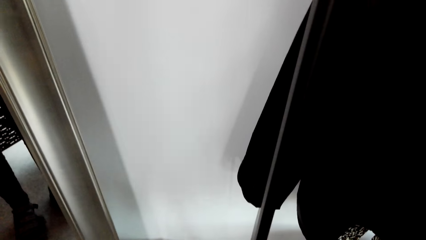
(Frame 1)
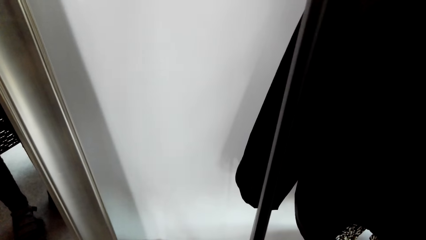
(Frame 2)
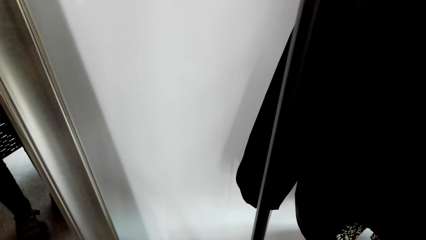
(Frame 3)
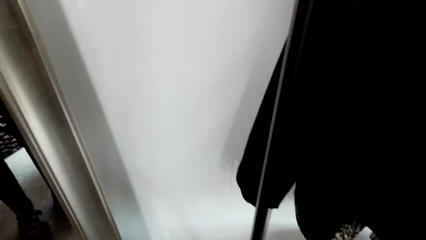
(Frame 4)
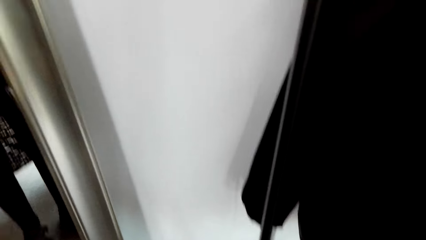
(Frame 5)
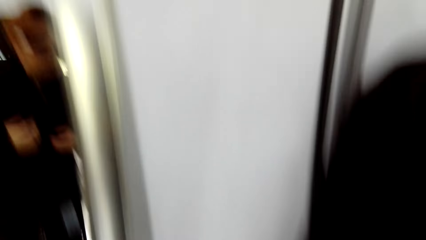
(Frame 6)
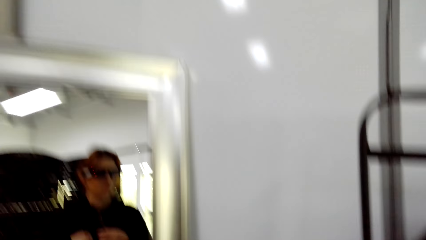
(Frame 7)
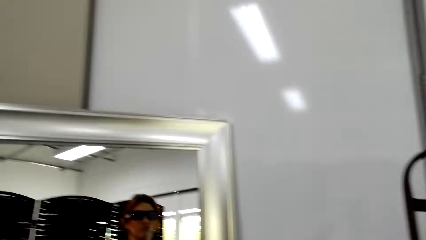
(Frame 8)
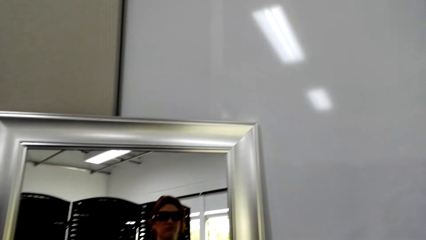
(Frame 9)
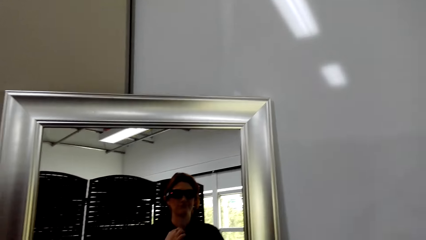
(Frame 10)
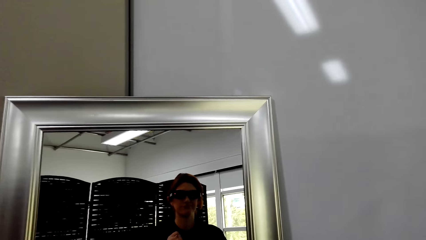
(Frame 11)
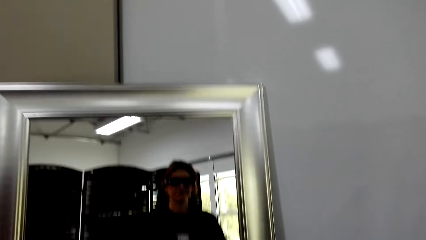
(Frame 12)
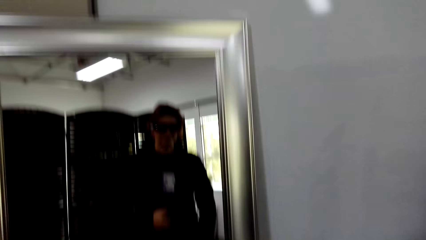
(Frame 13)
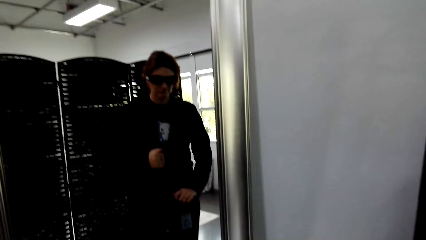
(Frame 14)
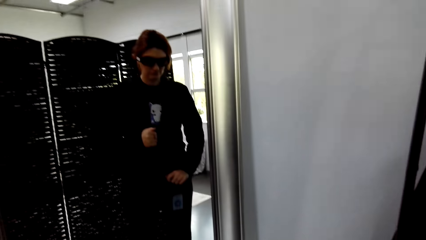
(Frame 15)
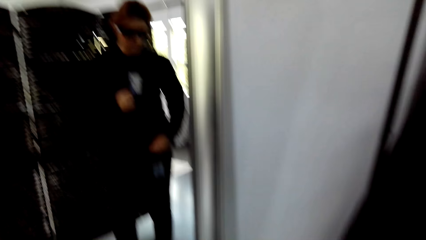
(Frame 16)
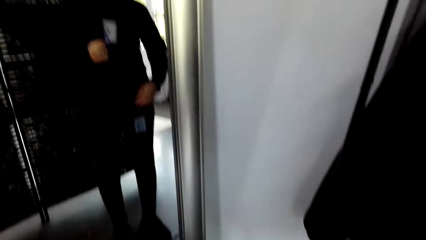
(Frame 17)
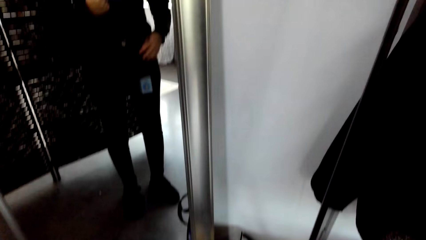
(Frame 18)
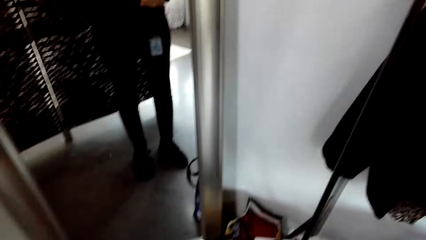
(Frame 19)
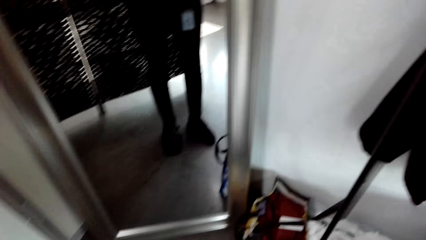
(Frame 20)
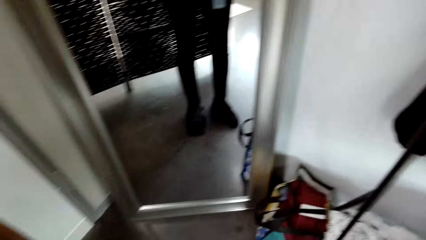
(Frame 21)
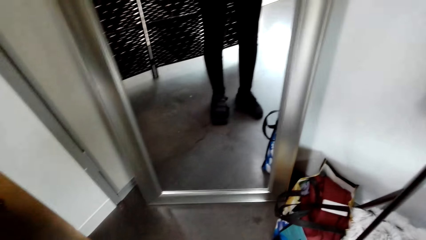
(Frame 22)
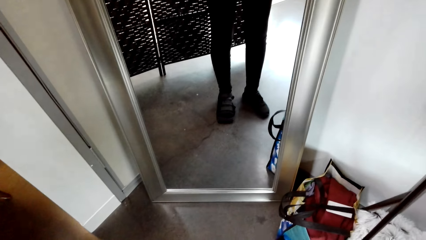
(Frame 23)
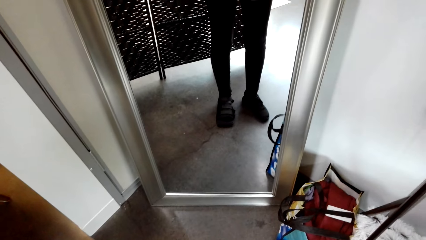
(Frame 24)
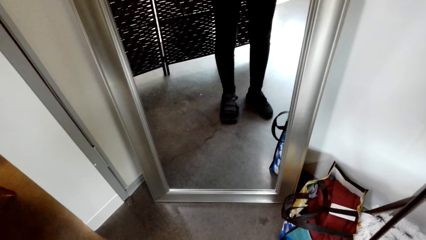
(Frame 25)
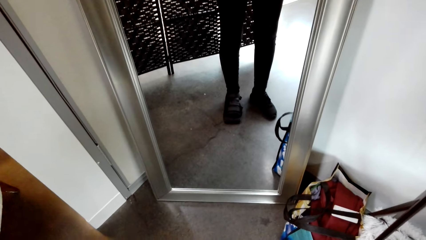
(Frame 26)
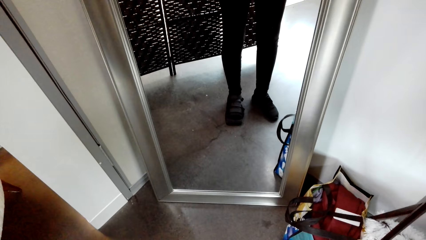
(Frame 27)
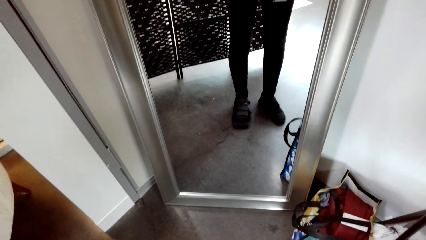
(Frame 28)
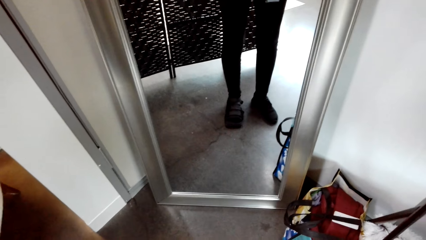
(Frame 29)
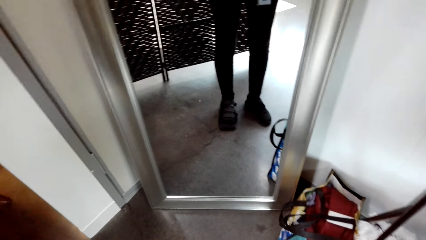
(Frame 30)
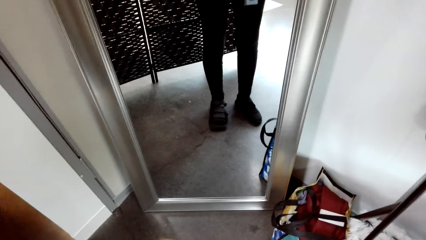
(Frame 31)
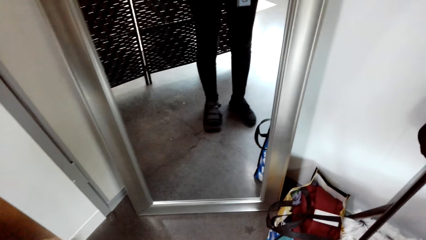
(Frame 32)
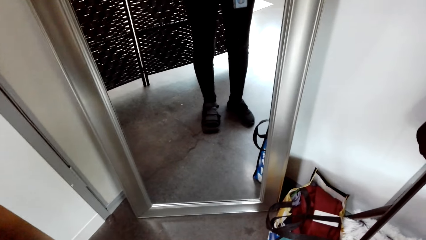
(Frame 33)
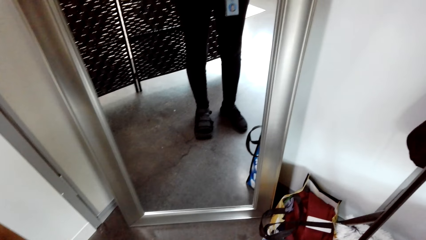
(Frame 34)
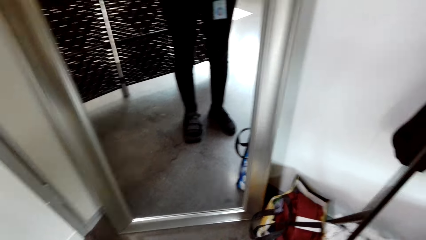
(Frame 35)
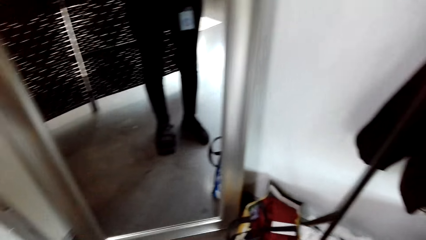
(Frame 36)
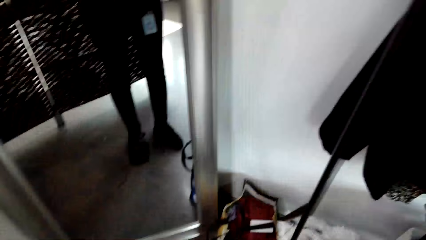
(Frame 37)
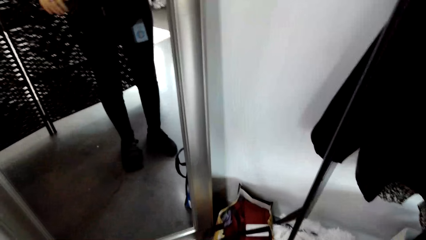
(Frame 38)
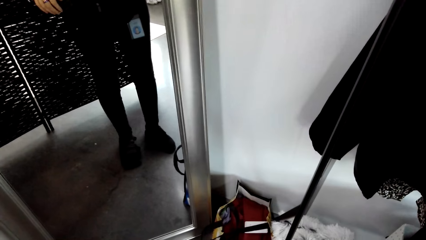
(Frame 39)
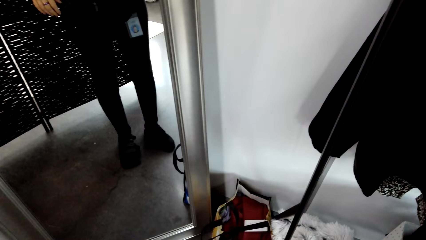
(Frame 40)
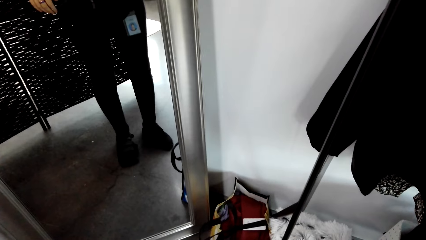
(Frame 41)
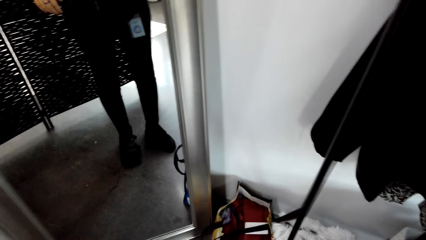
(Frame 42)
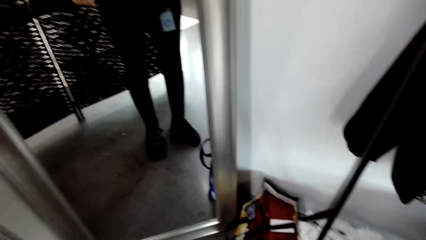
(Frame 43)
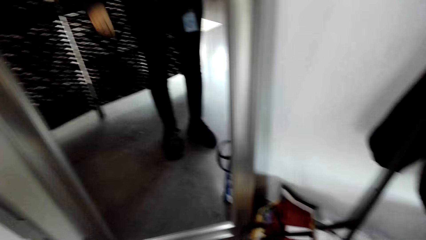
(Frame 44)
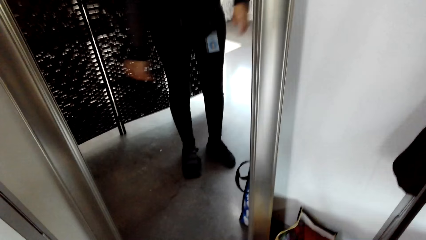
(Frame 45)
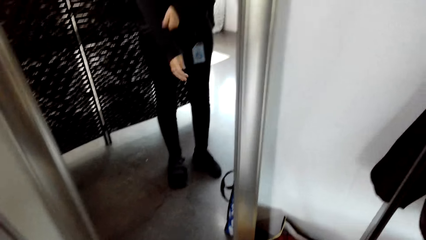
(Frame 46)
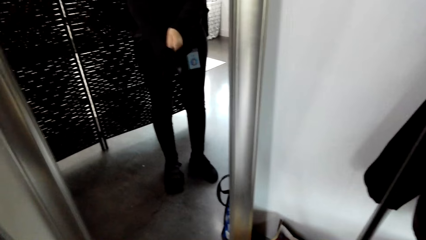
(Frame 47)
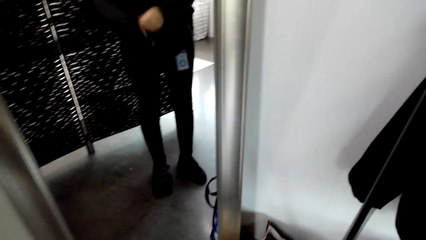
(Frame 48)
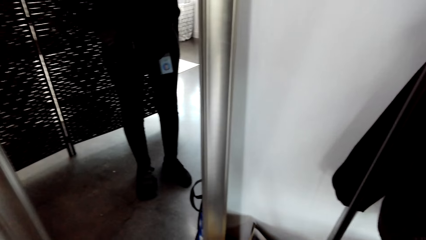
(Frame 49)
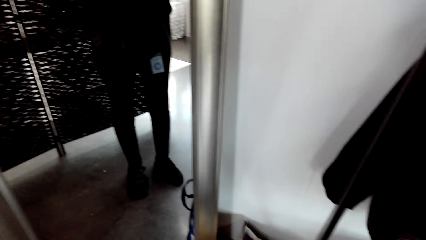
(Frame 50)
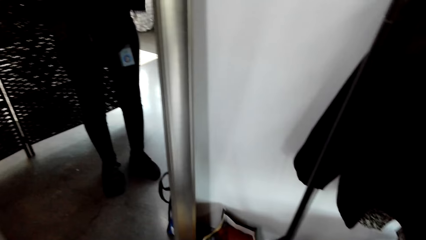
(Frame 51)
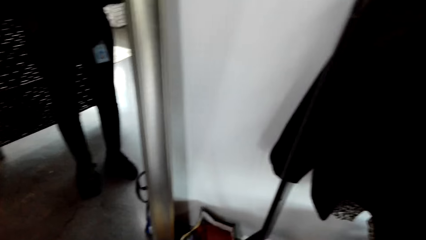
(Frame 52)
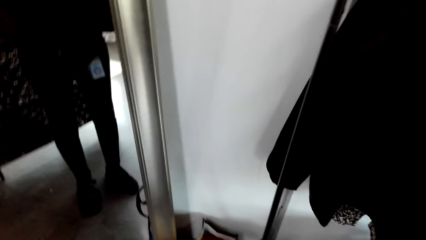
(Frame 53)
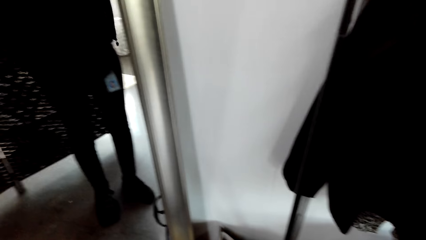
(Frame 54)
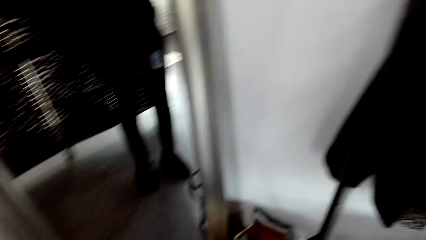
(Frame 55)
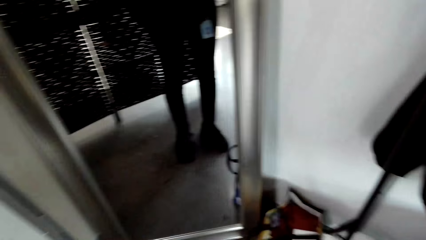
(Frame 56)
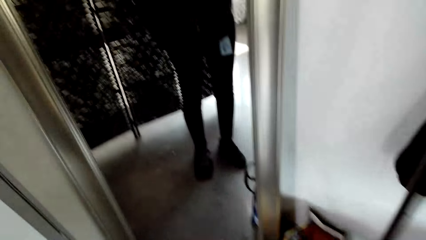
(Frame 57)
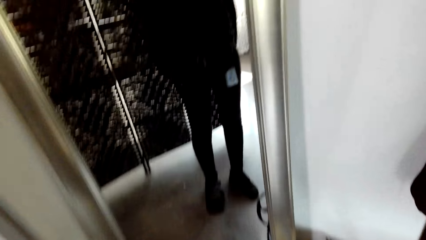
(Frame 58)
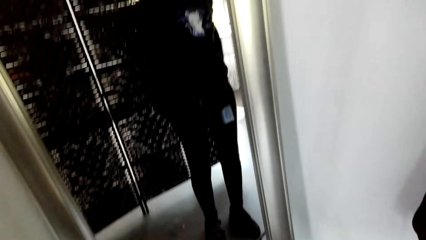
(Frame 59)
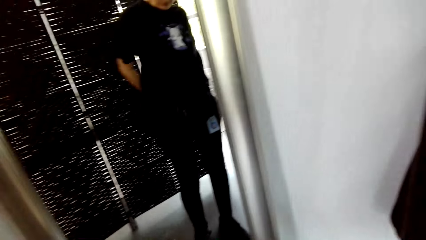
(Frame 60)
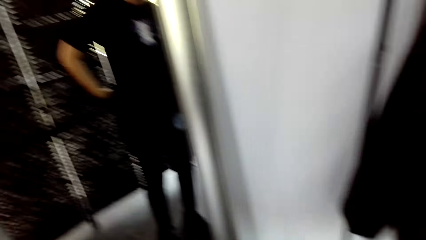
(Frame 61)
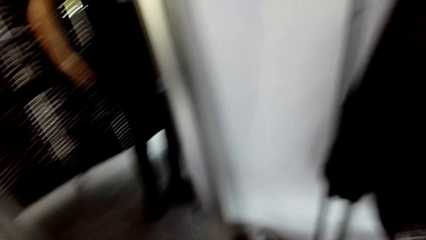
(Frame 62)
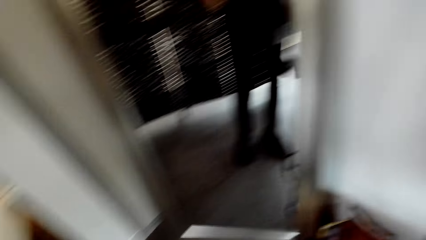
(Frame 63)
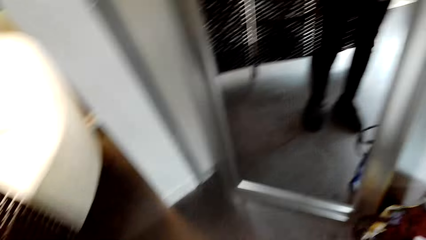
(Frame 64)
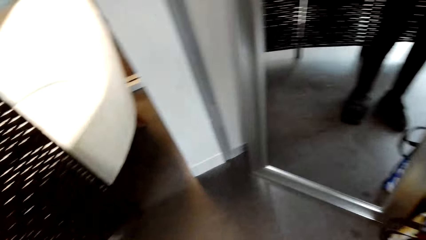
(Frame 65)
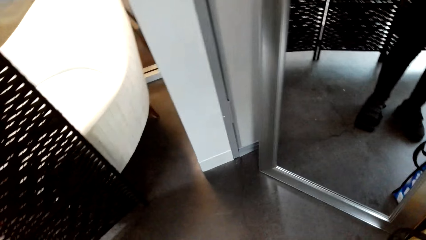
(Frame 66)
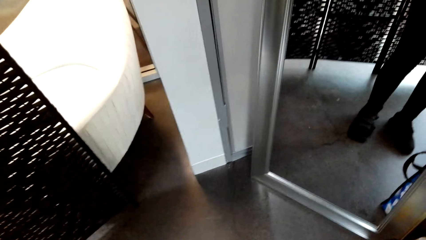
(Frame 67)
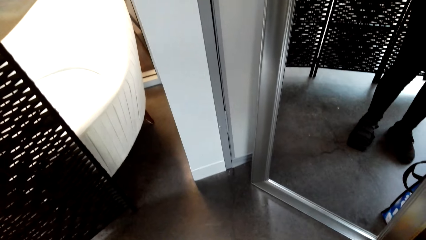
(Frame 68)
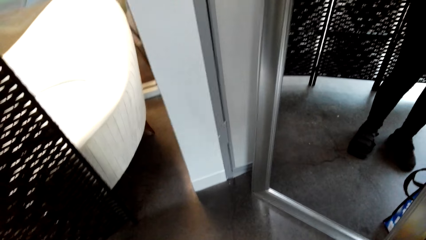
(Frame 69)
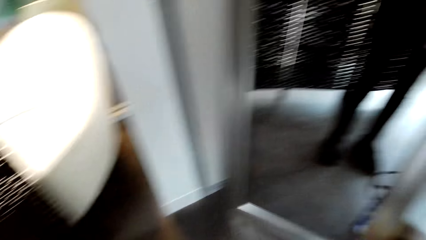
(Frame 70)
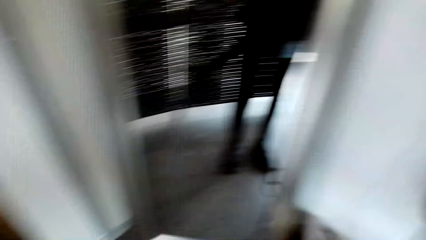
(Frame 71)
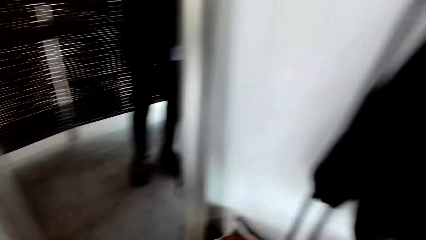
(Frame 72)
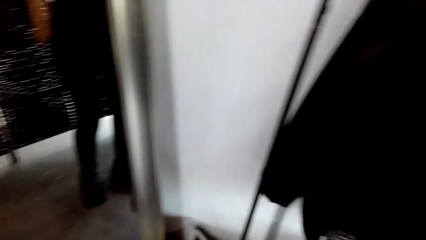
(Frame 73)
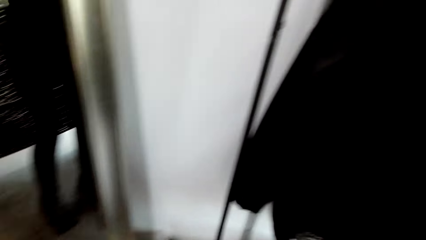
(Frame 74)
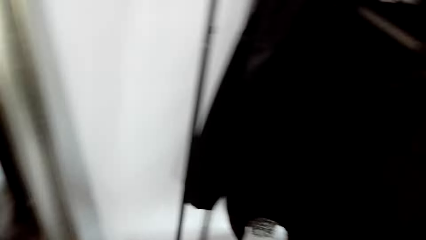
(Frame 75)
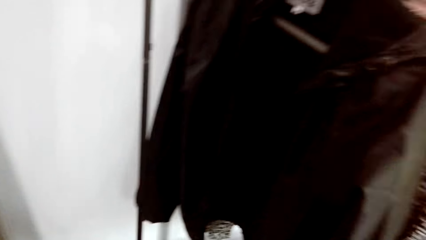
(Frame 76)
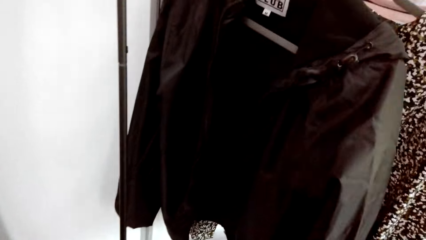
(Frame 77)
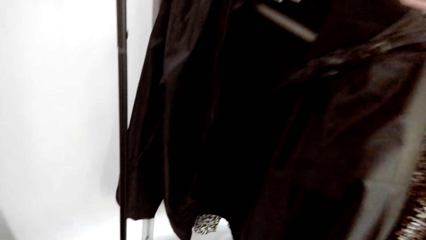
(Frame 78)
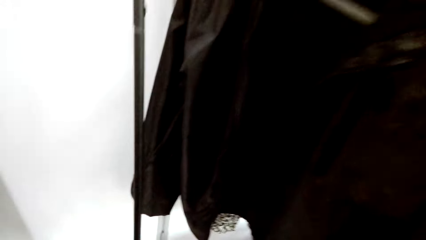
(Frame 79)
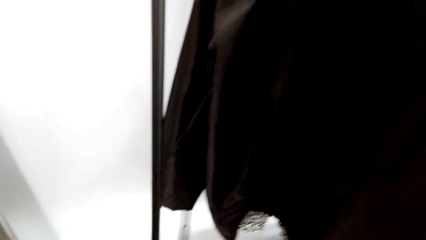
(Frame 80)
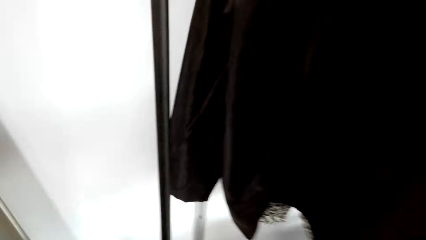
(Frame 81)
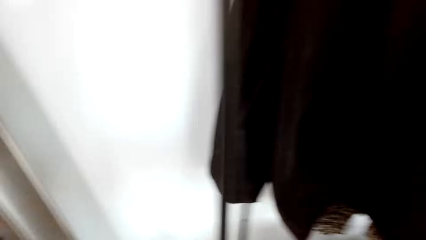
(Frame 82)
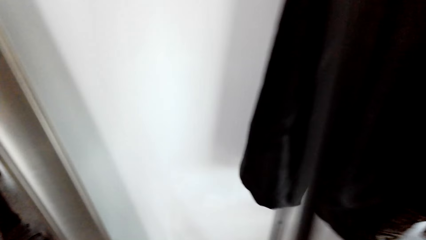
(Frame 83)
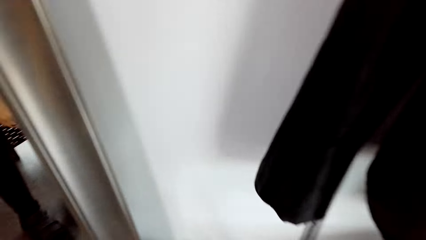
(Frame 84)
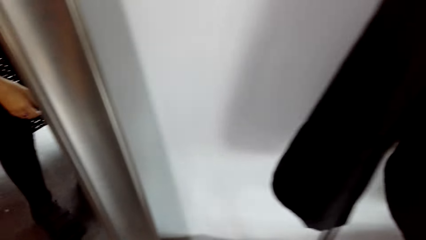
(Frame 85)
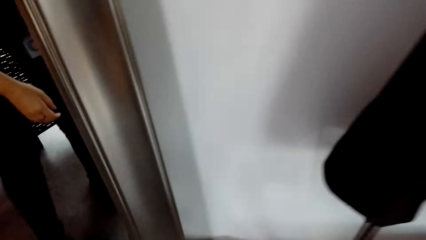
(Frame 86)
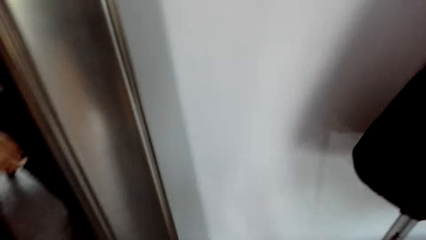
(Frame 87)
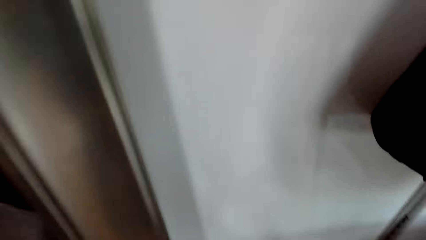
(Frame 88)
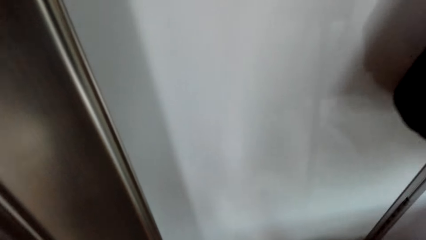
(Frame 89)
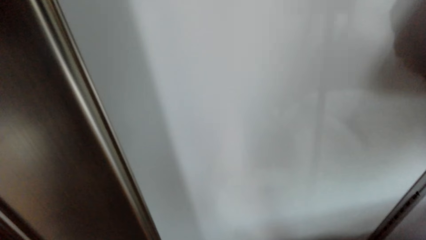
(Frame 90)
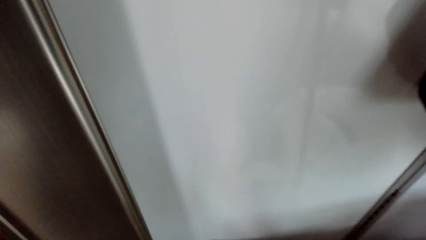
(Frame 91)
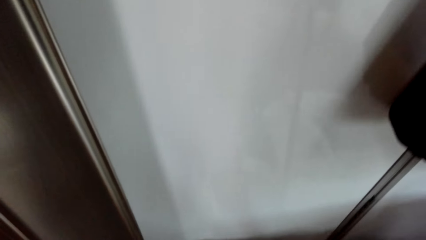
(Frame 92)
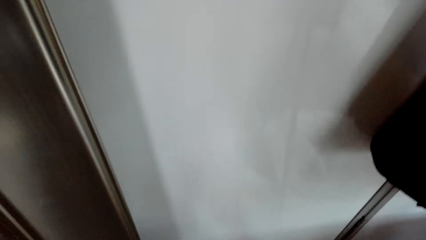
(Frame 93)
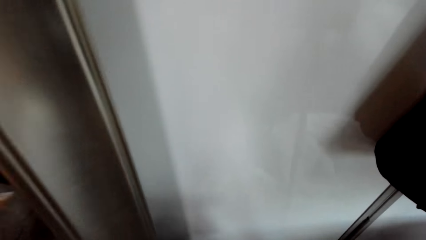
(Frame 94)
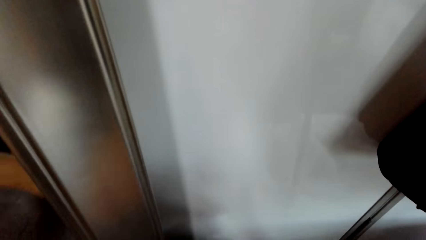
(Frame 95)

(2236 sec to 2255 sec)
The camera wearer removes the jacket. He looks at the mirror. He zips the jacket. He removes the jacket. He moves his hand. He puts the jacket in the closet. He looks at the clothes. He picks up the jumper.
